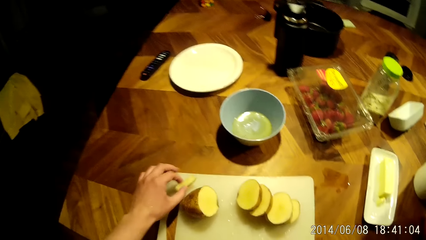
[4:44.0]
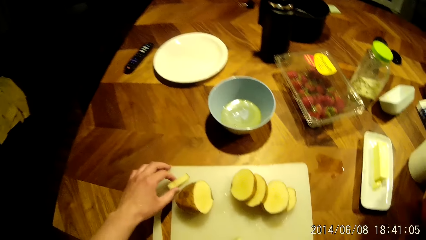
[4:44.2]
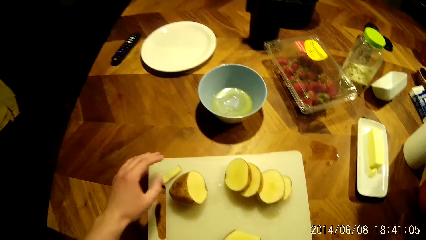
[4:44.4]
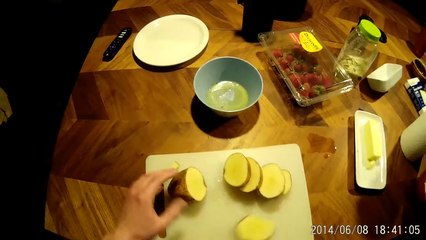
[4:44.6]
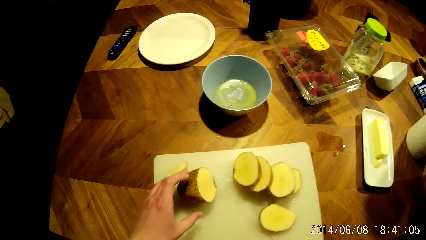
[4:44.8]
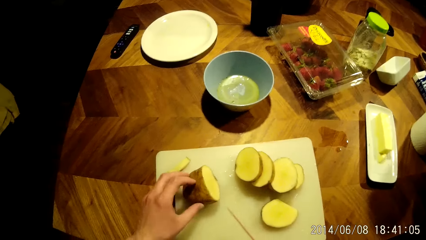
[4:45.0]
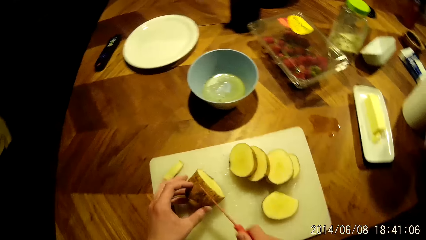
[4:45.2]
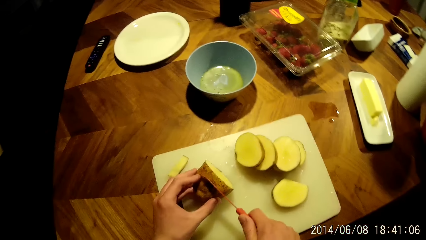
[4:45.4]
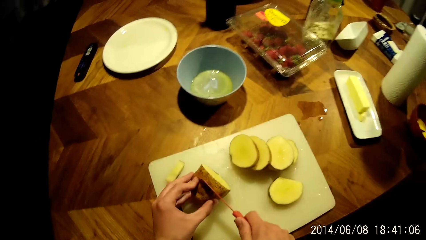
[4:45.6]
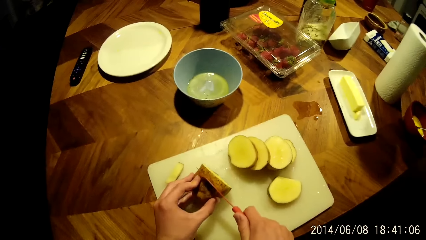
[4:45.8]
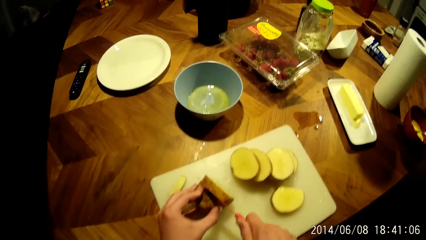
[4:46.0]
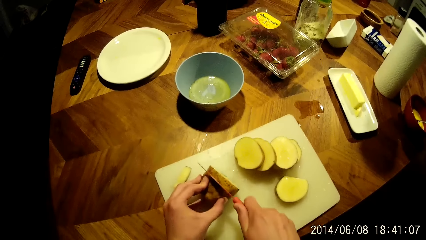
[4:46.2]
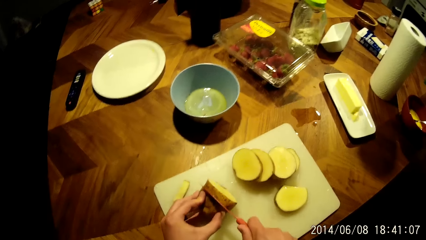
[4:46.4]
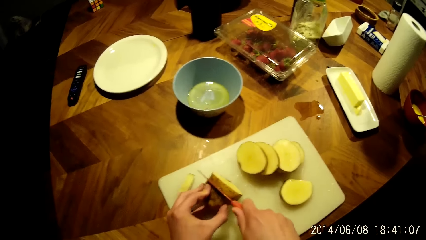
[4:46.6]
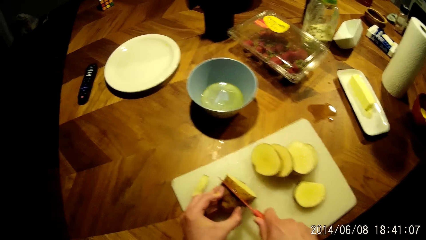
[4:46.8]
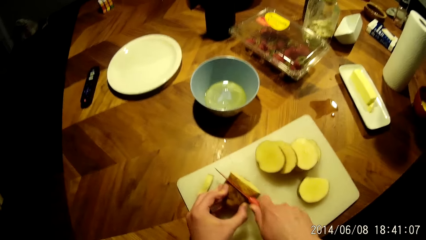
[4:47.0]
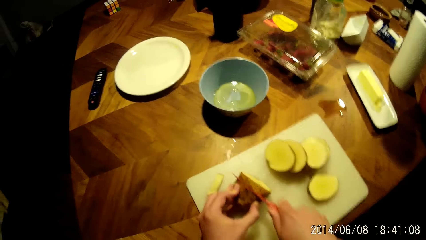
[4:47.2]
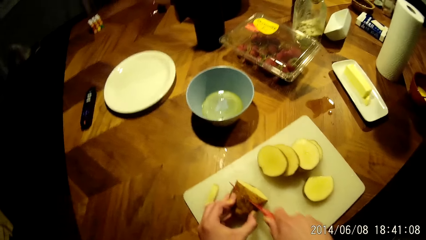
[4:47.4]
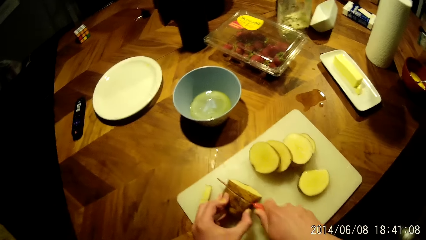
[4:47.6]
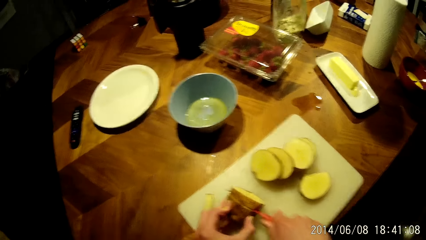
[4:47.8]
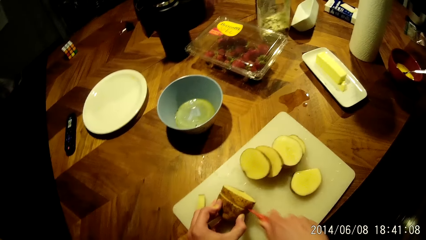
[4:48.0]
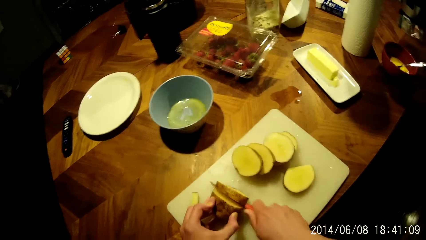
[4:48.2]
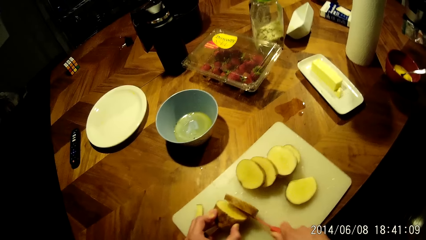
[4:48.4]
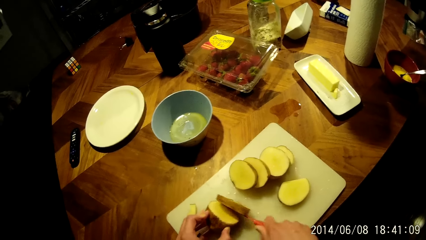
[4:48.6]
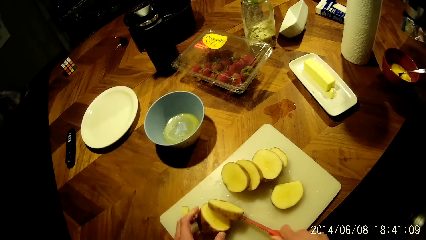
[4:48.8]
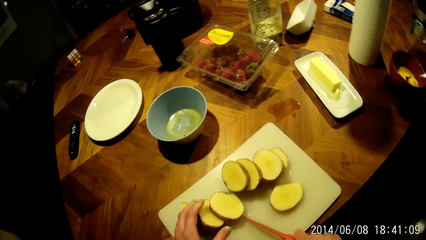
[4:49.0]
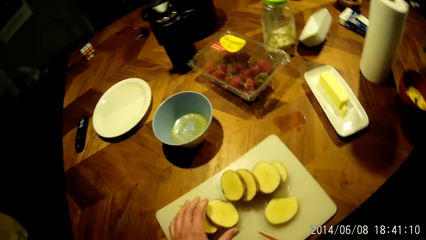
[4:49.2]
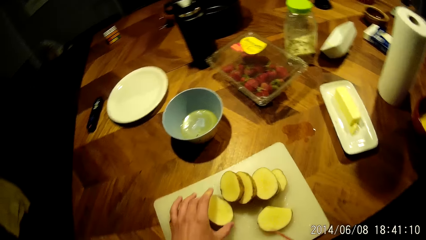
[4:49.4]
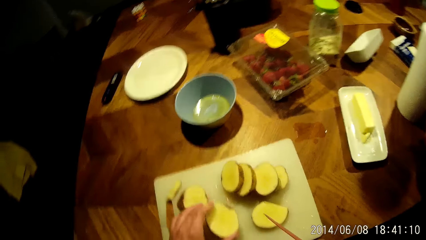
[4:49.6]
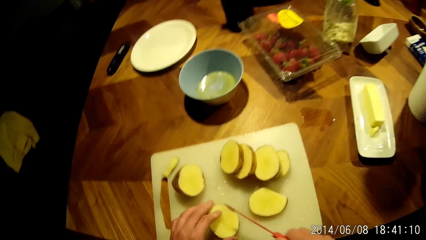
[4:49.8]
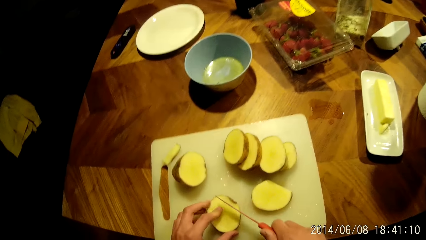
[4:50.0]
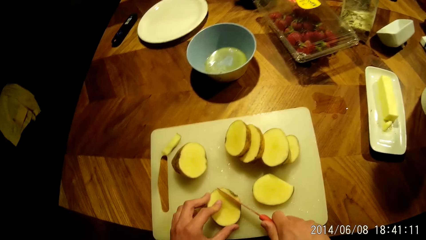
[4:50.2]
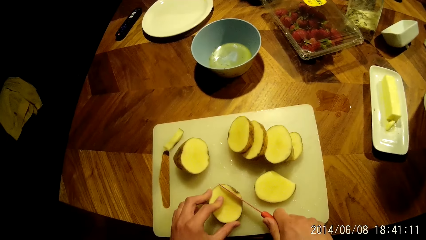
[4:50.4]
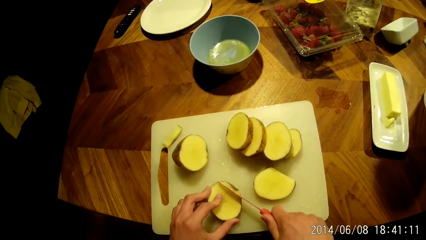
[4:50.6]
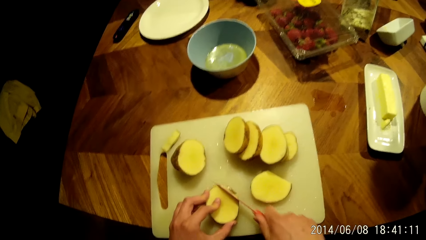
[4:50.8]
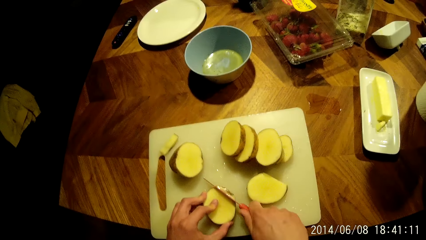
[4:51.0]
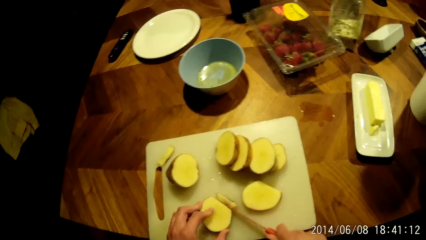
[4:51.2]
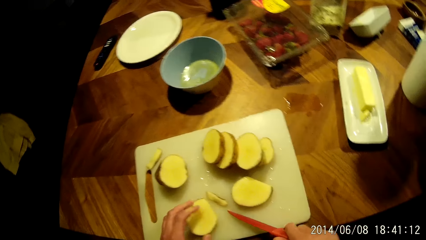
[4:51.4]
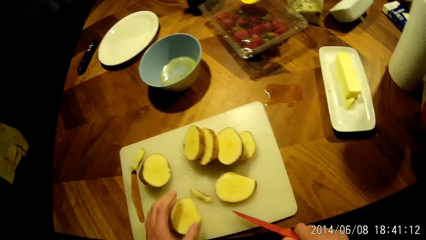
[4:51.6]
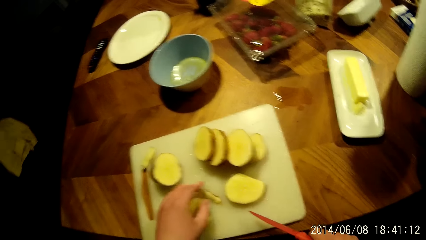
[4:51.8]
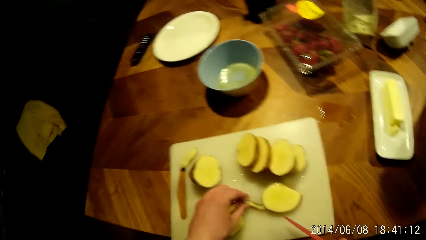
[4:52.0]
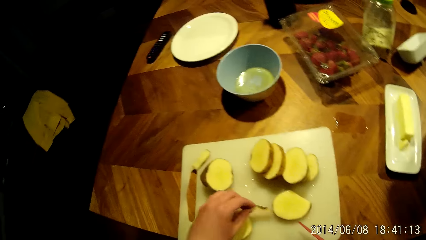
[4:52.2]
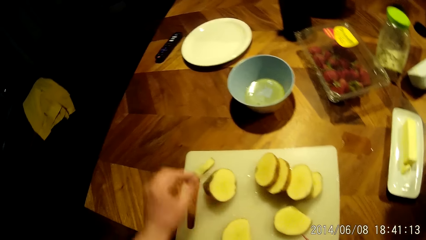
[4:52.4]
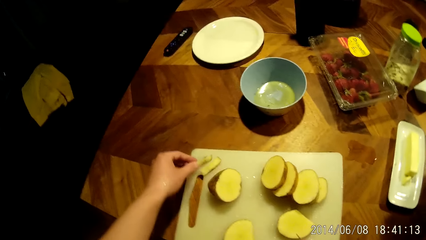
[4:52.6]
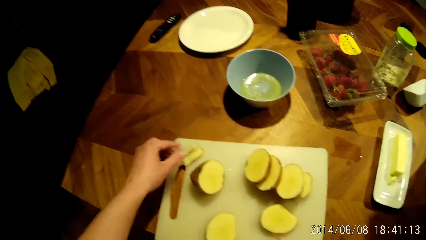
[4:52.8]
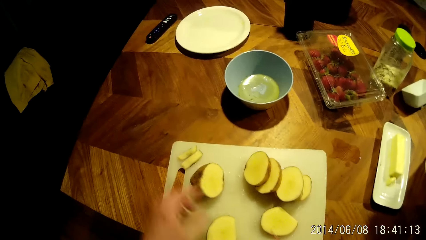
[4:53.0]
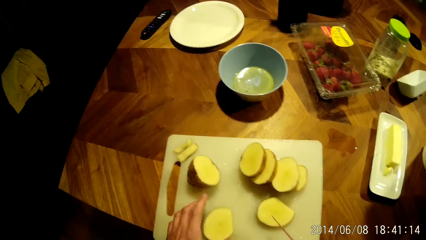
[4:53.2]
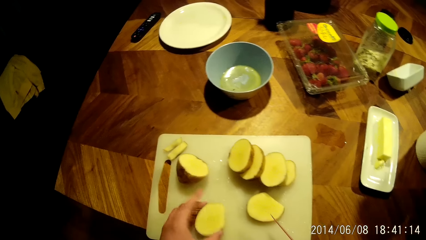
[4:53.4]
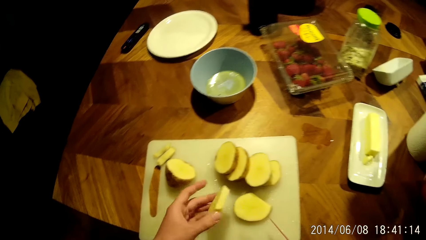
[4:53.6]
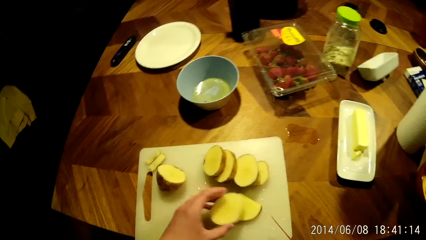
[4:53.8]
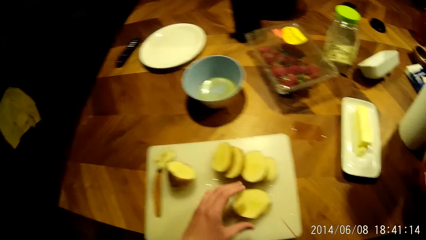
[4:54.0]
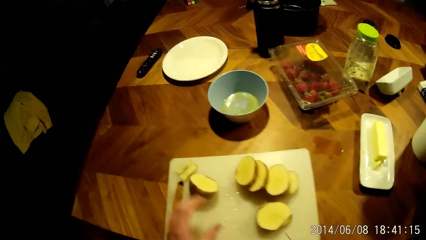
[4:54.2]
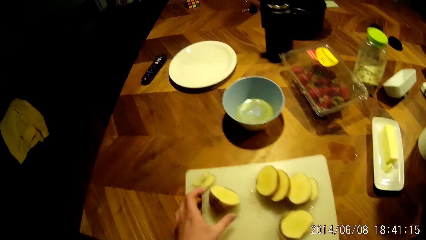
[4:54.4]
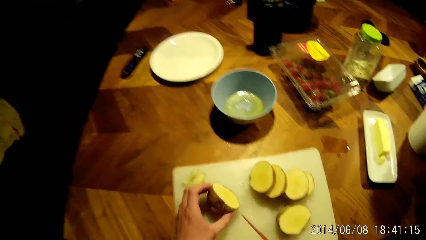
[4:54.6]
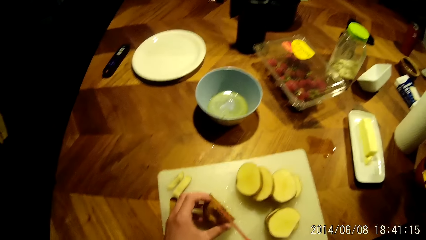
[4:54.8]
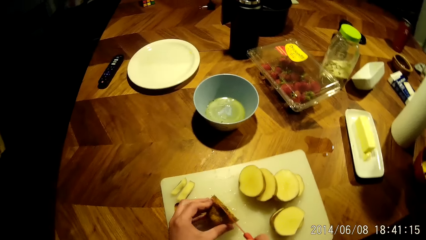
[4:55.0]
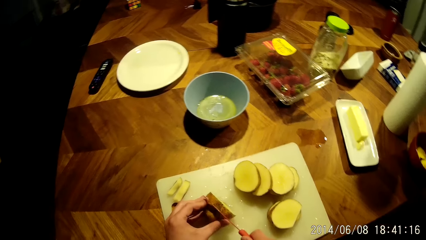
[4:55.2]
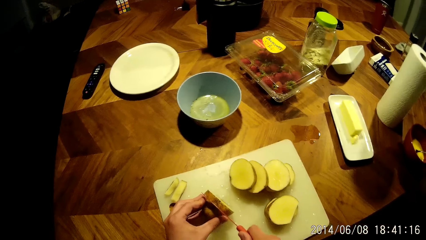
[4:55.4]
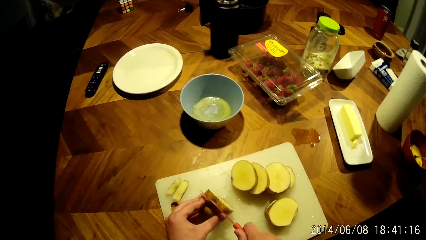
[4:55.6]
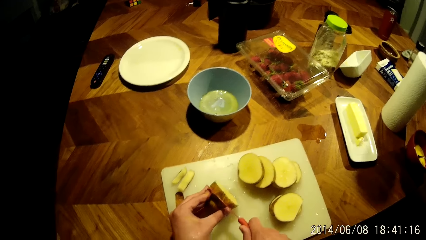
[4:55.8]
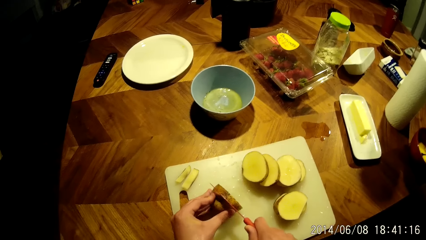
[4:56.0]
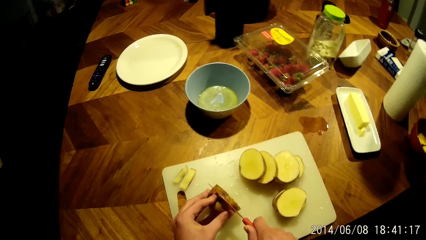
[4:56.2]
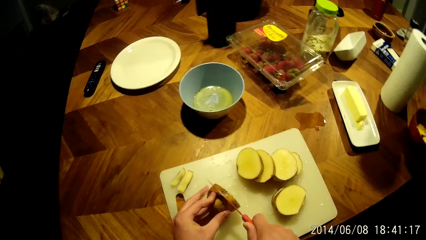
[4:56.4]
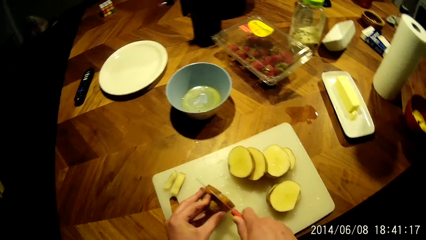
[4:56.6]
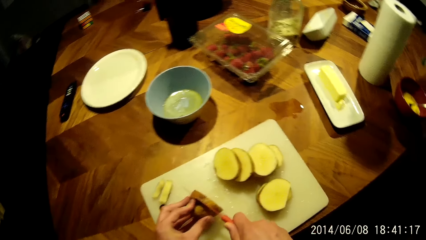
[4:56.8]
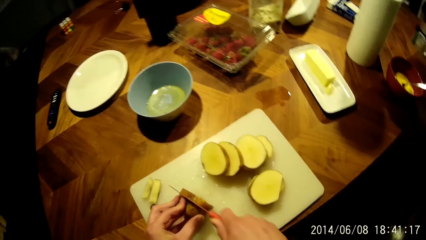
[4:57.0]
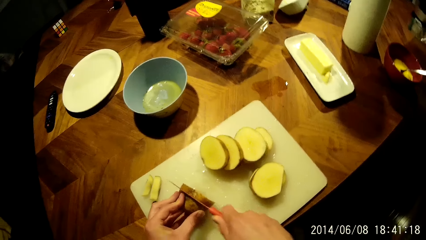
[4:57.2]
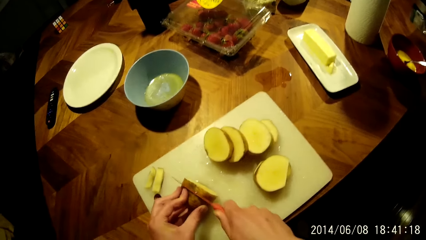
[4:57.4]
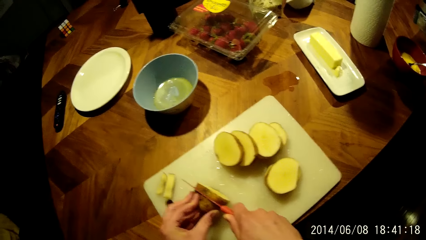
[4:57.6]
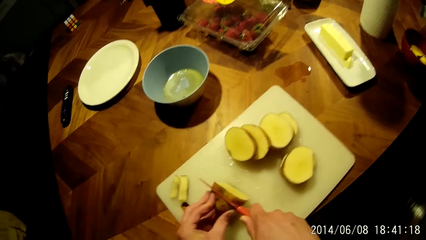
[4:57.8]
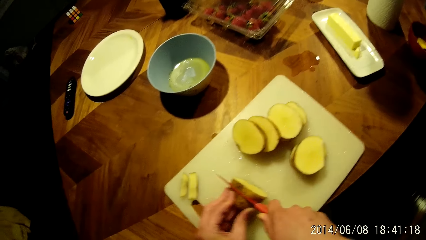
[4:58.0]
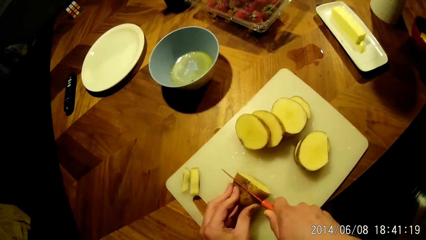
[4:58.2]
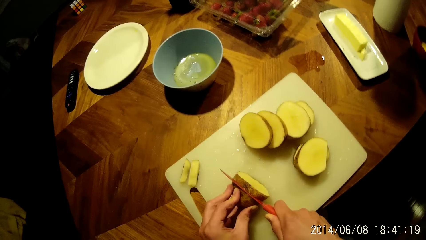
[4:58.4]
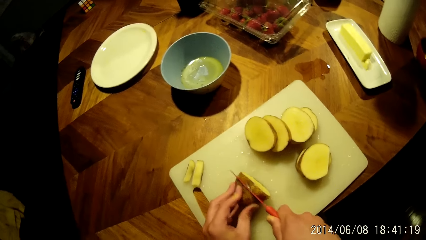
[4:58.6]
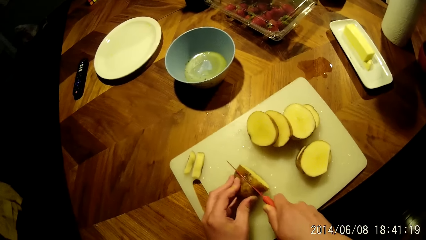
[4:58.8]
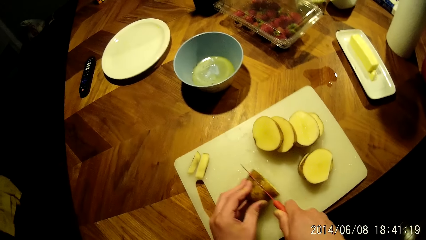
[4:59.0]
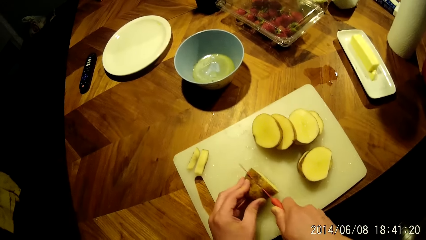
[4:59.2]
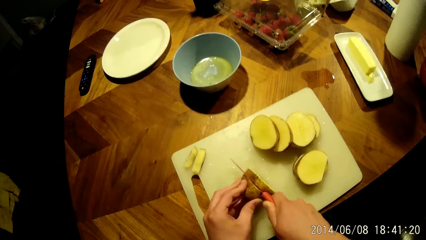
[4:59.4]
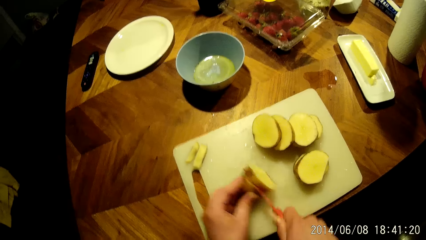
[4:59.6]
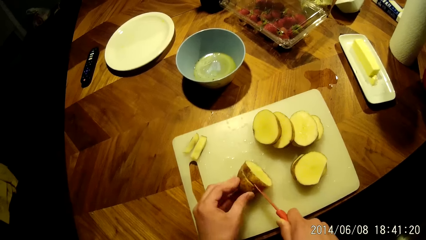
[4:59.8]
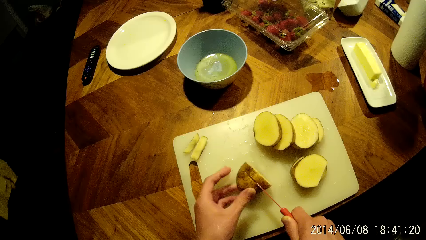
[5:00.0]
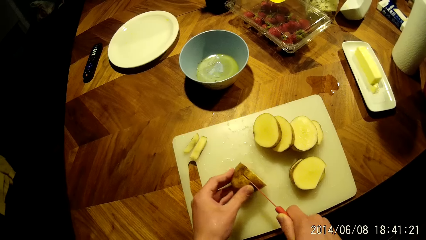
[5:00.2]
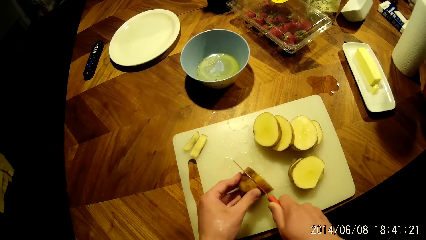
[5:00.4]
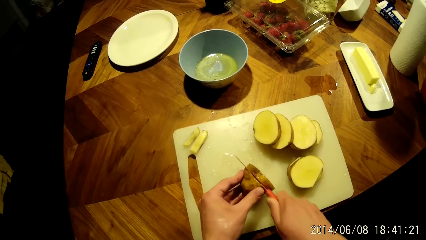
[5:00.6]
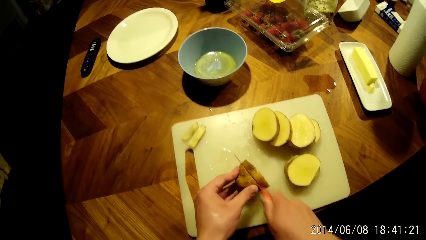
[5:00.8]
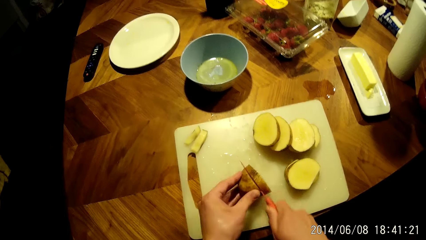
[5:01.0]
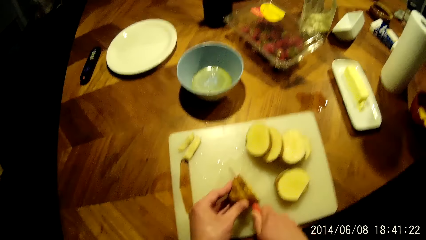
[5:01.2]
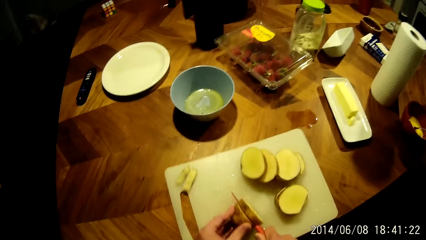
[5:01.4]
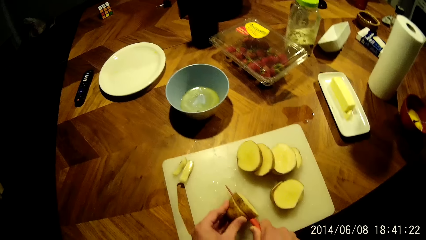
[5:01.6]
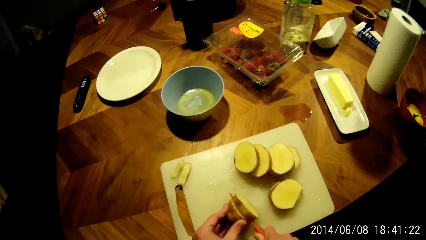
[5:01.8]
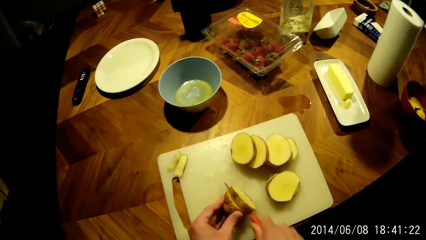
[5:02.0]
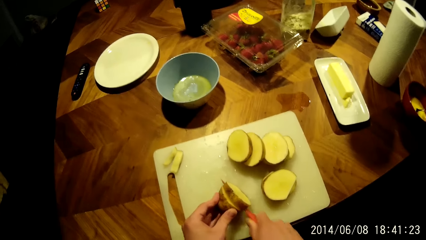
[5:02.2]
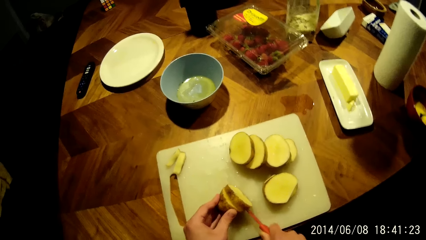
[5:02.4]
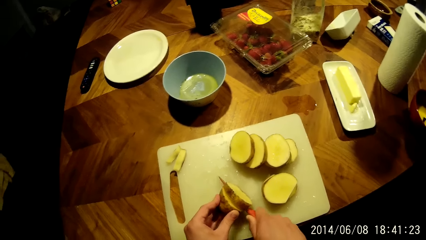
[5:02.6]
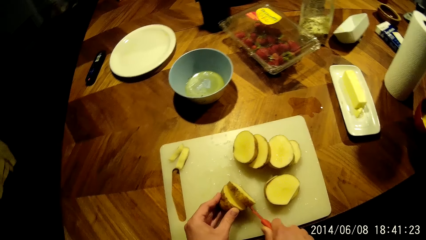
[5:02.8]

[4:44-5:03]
The camera wearer slices a potato. They place the potato slice aside. They slice the potato.
